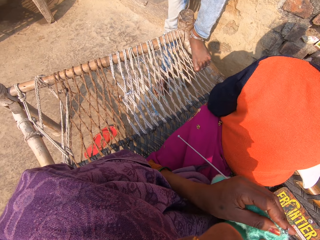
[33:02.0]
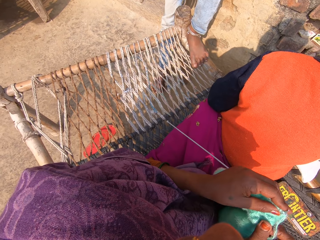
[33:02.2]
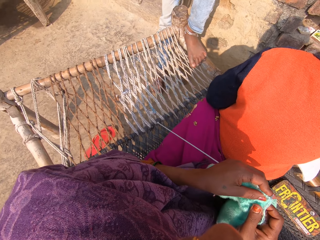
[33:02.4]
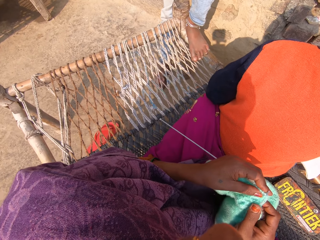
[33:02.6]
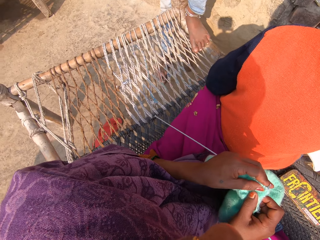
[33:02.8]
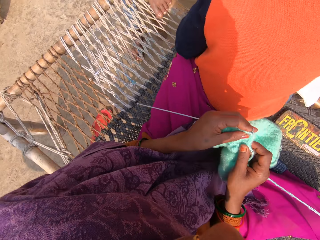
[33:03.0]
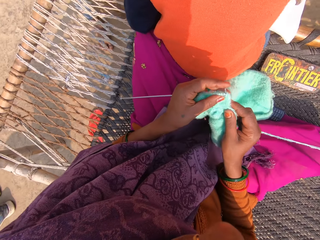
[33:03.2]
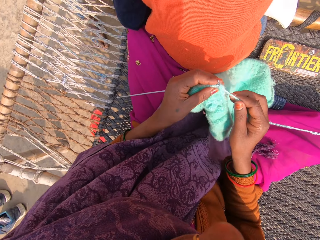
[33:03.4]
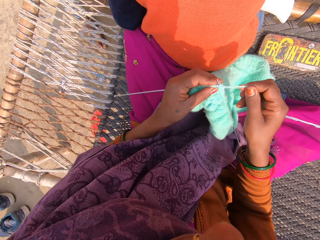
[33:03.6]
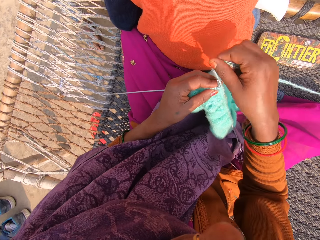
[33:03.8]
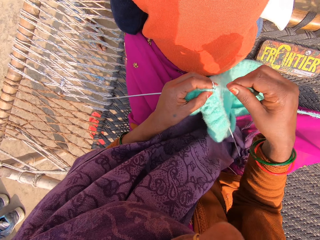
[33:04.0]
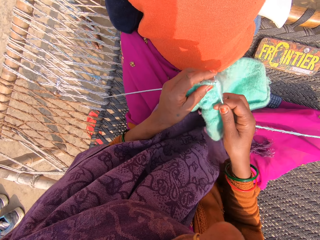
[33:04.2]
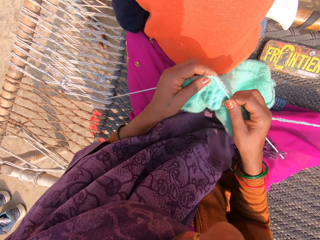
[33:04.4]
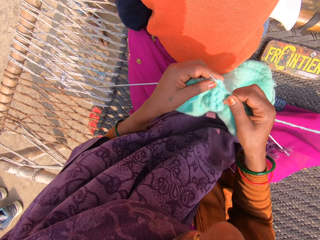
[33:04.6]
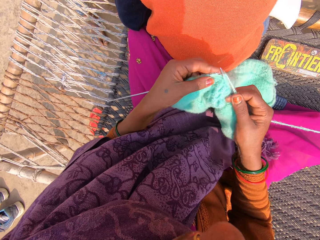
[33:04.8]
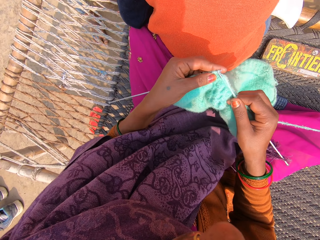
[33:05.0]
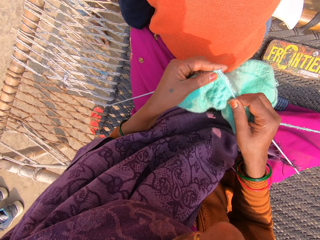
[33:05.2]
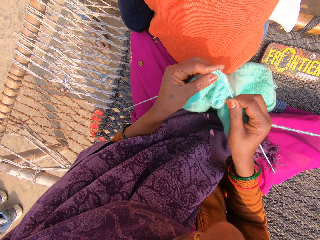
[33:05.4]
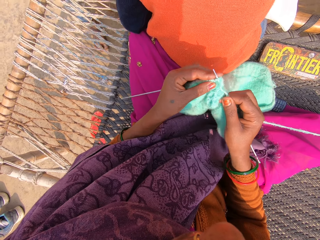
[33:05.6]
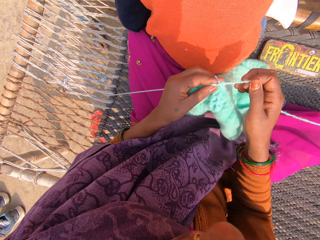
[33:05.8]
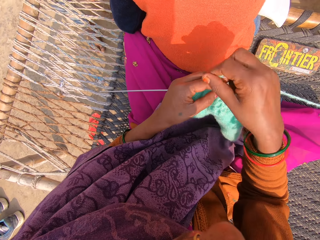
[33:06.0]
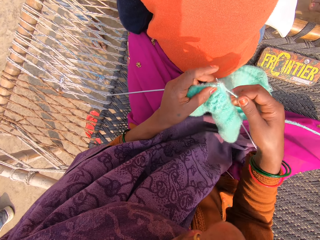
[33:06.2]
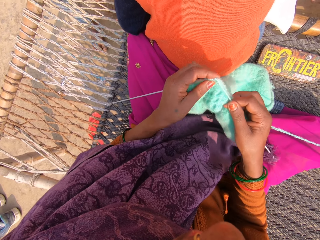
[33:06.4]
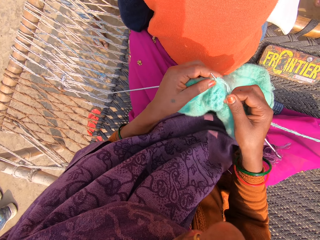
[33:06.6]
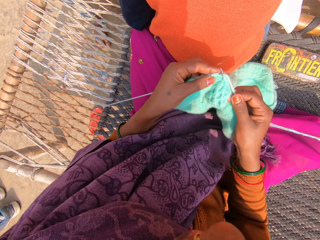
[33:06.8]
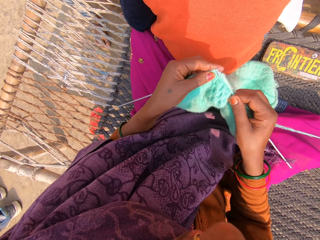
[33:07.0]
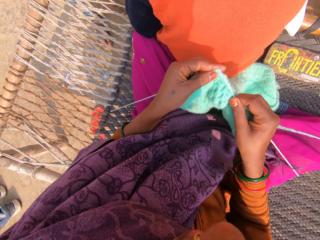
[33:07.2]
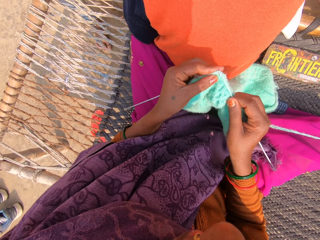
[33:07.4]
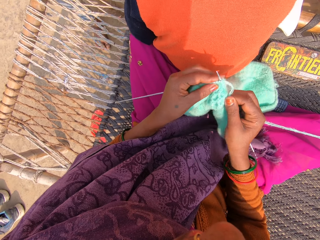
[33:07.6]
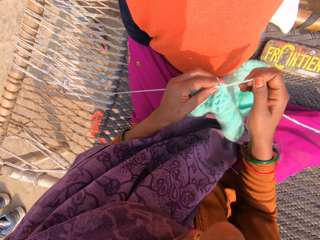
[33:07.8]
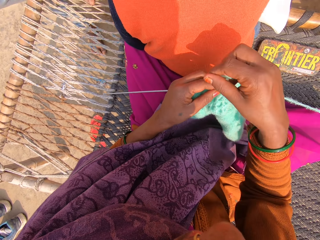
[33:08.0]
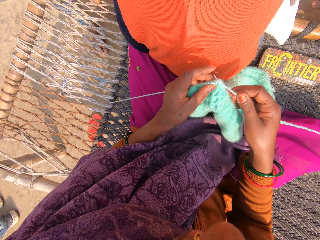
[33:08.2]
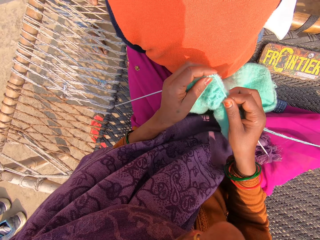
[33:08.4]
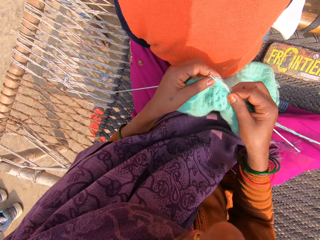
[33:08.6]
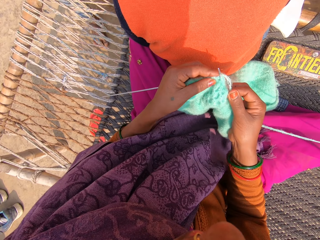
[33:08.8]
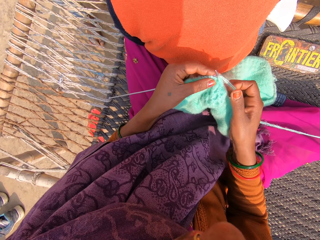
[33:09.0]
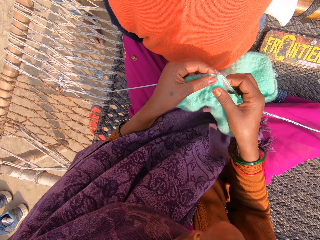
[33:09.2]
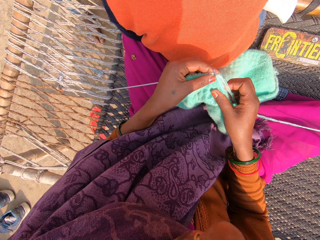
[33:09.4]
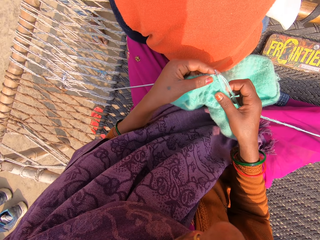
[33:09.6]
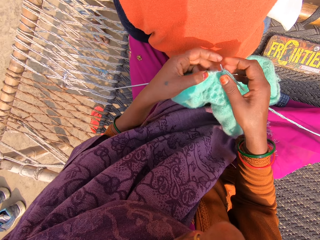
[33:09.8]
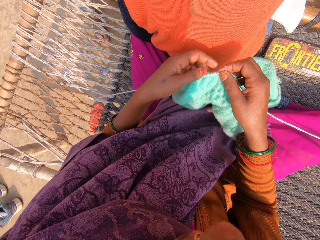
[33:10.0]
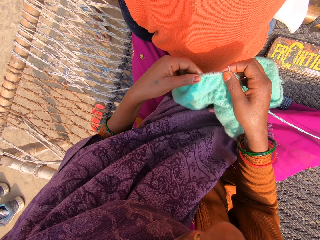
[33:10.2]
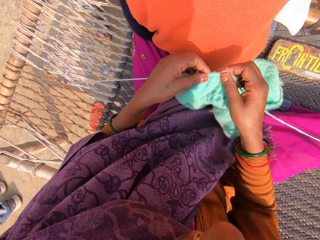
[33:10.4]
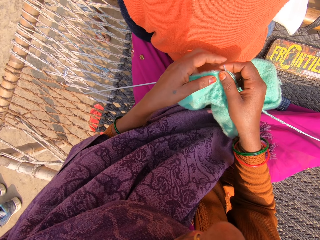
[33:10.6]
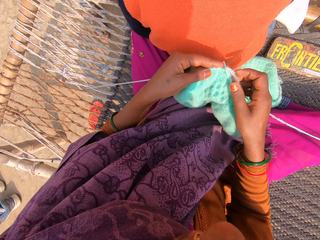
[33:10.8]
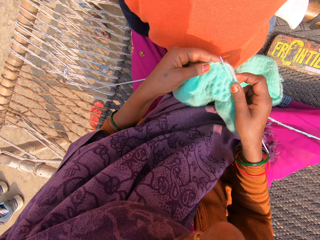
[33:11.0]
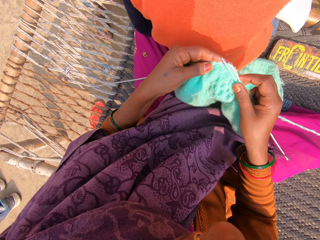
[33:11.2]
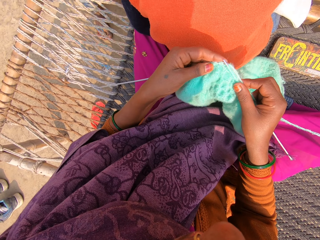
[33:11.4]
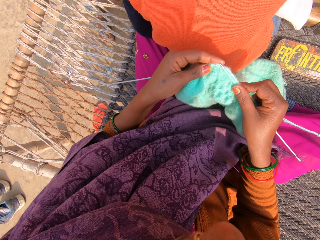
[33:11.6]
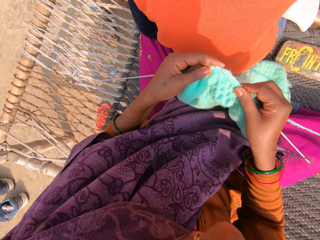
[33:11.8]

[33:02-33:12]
The camera wearer rolls the yarn on the crochet needle. They knit the sweater. They roll the yarn on the crochet needle. They touch the sweater.

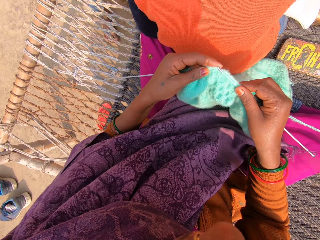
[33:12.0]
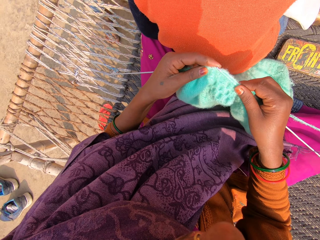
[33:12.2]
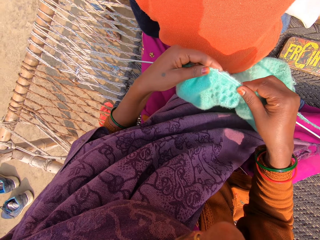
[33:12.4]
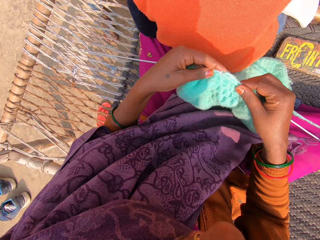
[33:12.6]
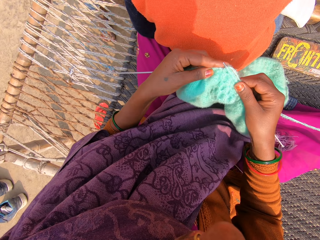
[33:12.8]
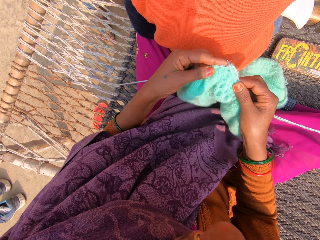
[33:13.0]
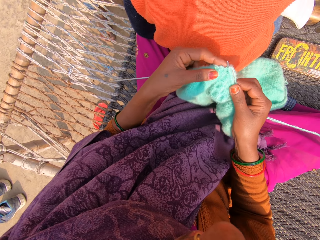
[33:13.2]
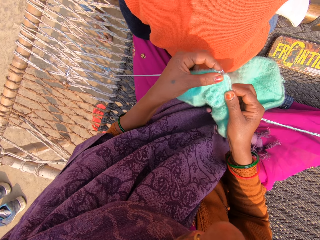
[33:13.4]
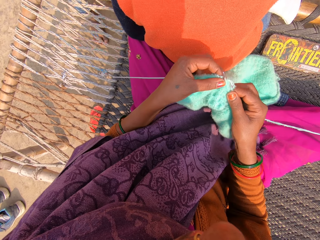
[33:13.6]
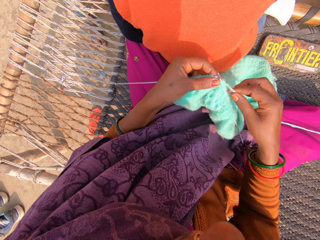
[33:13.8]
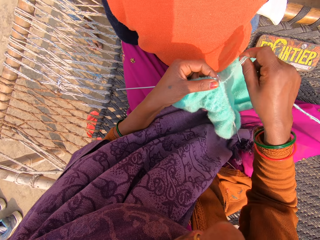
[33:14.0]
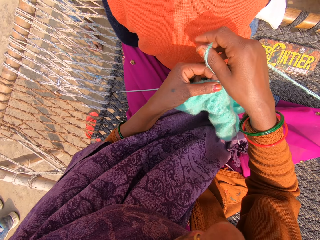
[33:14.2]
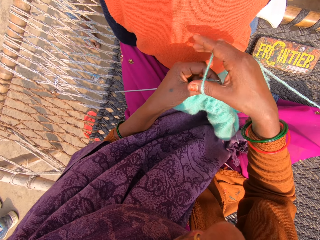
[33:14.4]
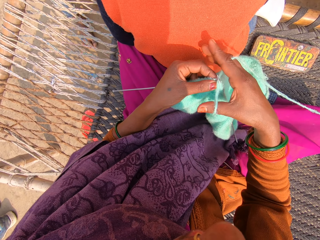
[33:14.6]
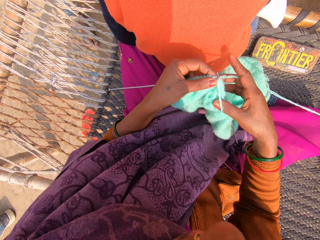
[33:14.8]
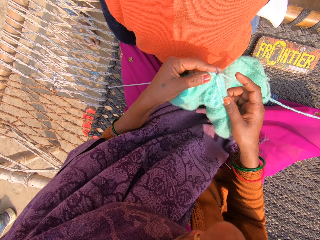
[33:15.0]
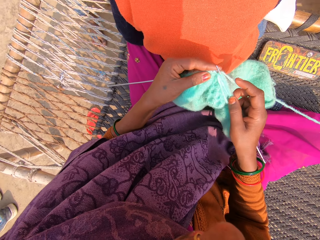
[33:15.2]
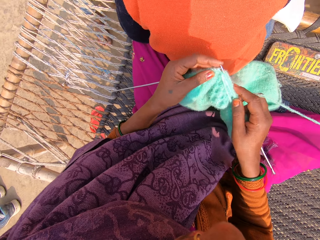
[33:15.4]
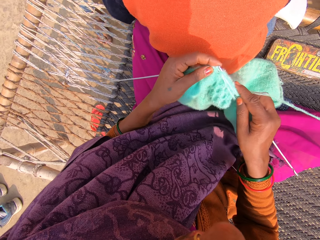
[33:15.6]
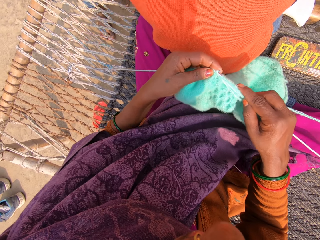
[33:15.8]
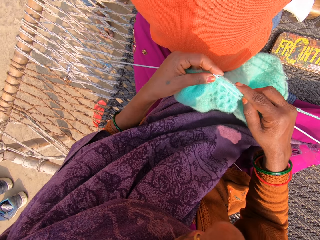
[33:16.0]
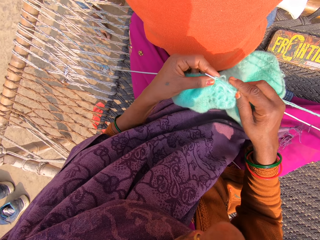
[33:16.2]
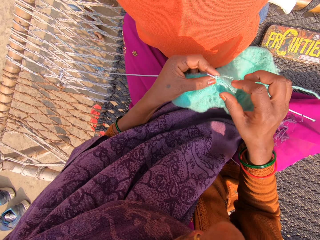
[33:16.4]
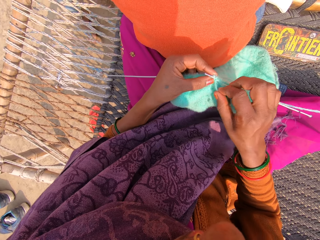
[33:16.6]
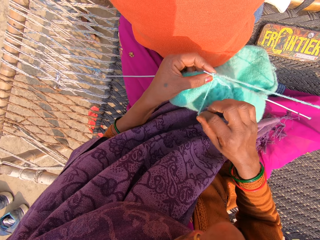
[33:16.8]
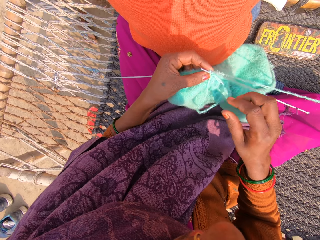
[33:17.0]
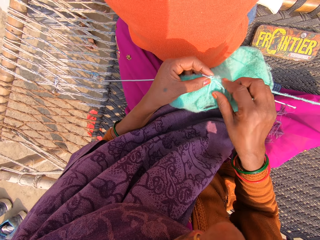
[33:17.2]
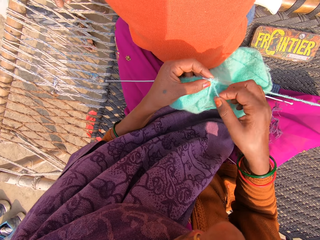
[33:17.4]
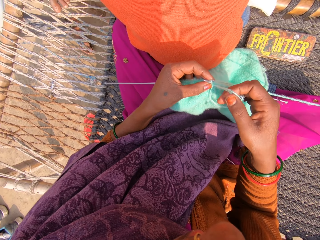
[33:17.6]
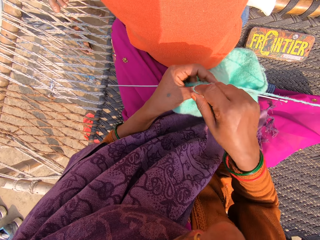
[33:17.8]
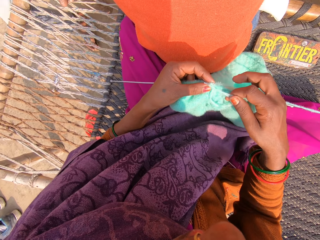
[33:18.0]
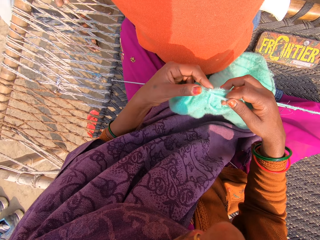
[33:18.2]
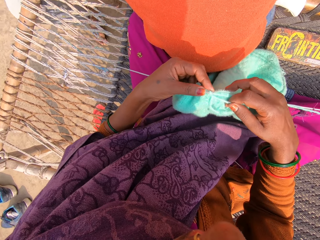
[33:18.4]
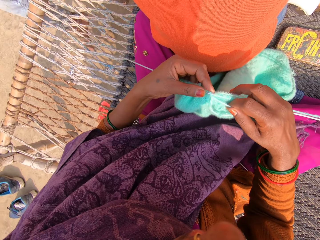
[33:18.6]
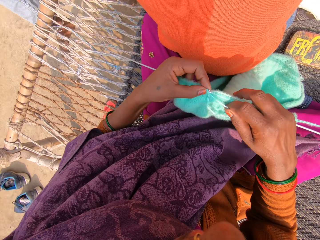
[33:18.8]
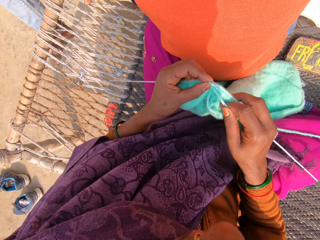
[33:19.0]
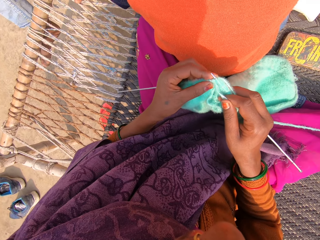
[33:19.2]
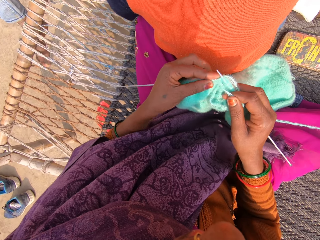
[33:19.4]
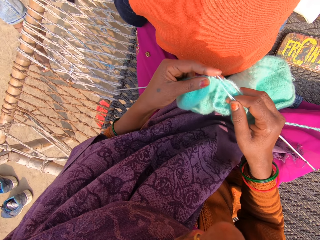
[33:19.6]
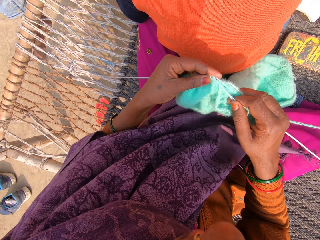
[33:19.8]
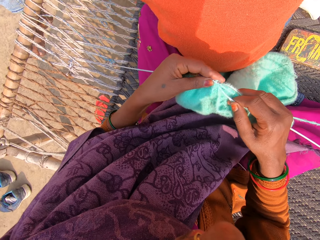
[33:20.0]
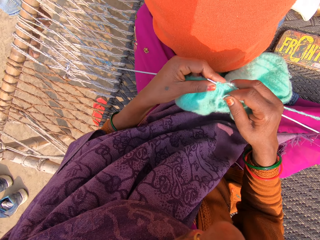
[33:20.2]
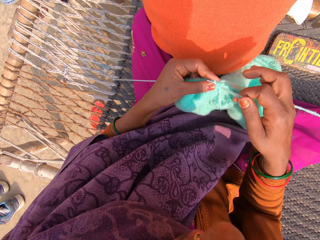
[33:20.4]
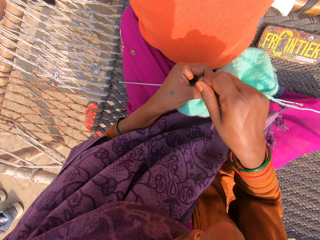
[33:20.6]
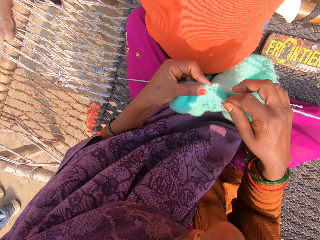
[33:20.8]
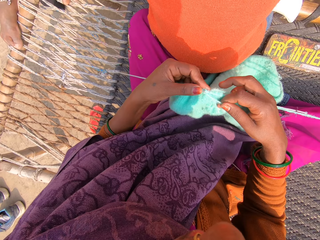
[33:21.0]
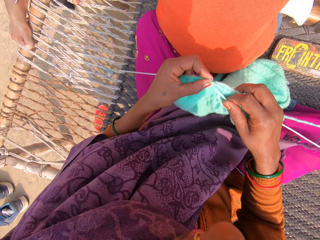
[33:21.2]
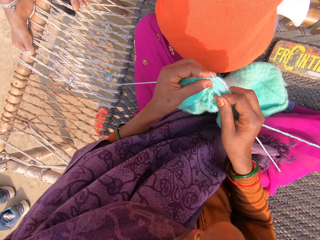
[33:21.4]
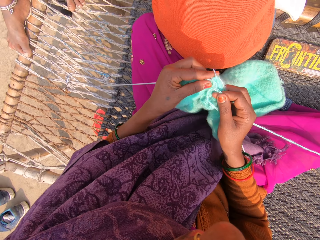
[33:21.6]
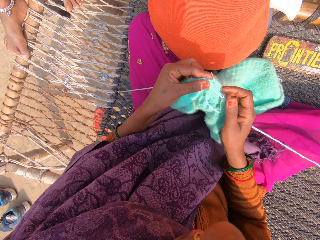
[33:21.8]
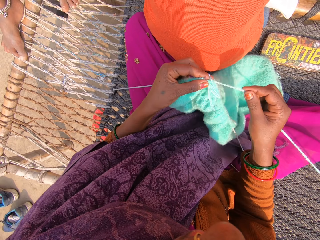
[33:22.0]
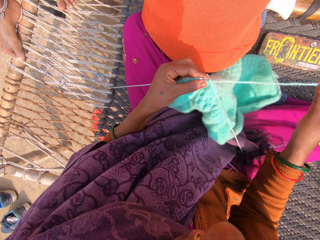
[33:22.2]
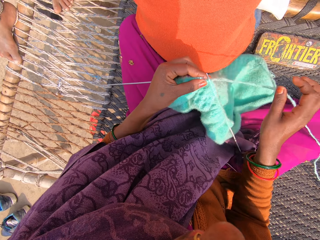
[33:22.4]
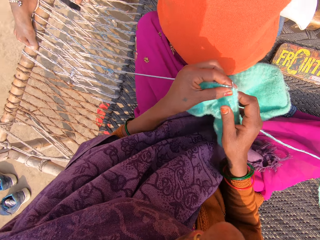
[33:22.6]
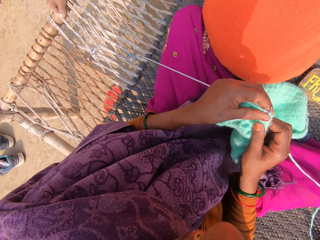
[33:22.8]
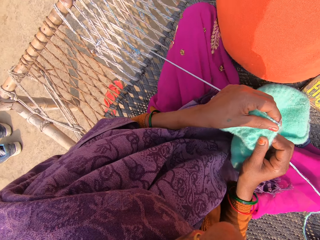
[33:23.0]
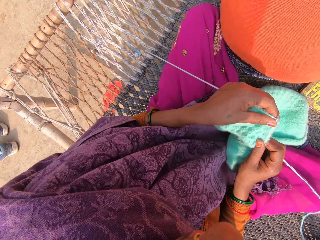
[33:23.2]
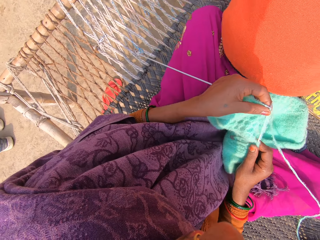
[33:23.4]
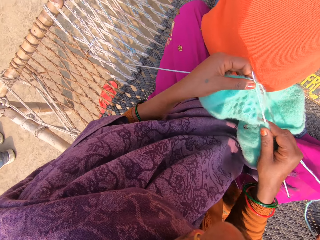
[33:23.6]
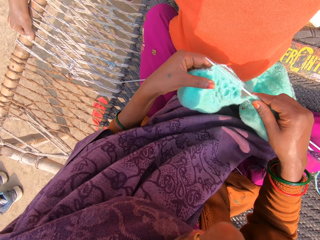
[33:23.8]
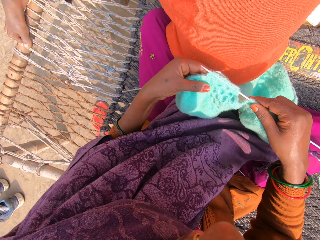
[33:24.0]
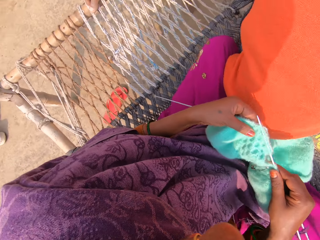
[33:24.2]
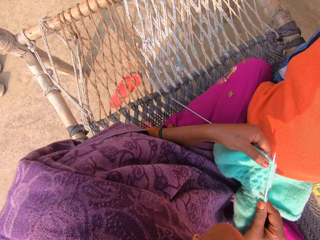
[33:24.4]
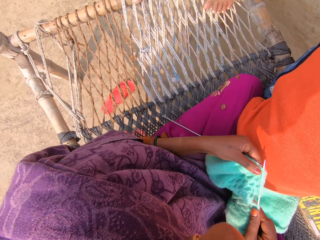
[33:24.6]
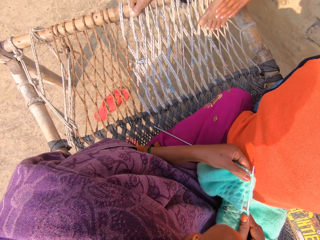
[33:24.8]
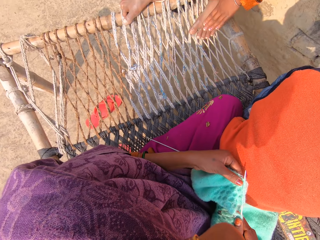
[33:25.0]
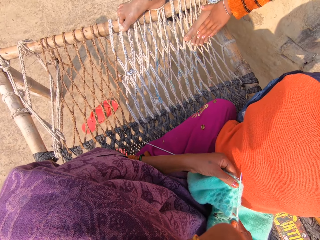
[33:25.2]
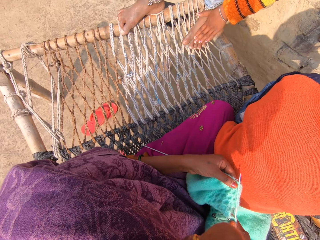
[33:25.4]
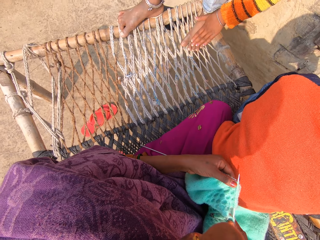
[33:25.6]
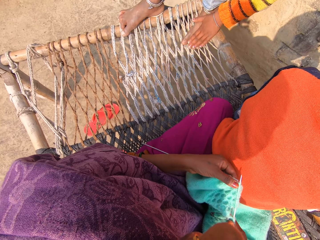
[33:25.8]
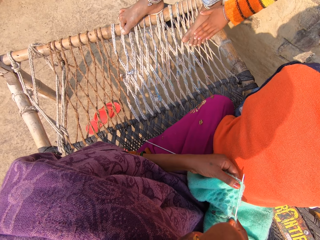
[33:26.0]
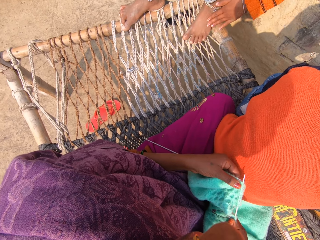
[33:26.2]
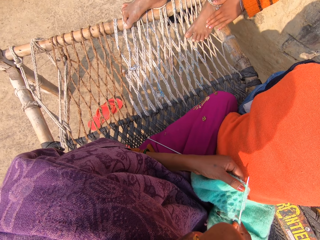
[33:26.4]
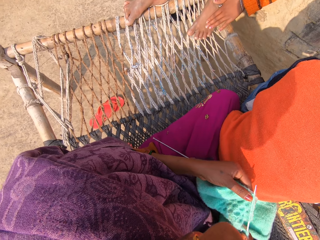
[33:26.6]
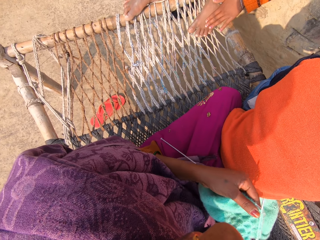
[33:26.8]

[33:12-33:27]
The camera wearer knits the sweater. They roll the yarn on the crochet needle. They knit the sweater. They pull the sweater. They knit the sweater. They roll the yarn on the crochet needle. They knit the sweater. They look around. A child scratches his leg.
